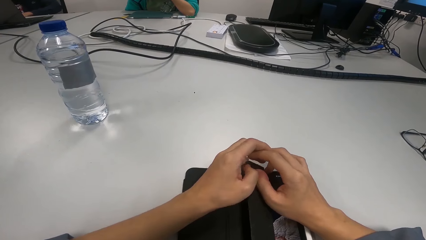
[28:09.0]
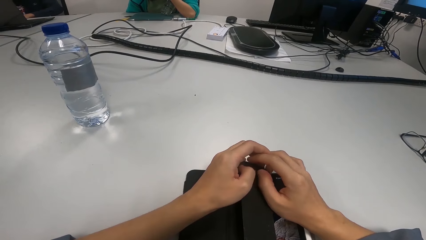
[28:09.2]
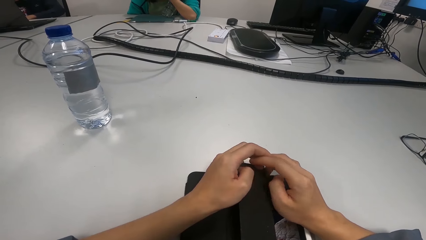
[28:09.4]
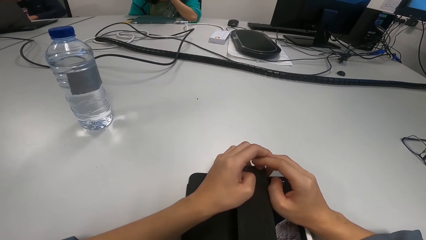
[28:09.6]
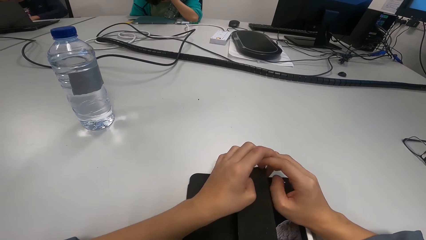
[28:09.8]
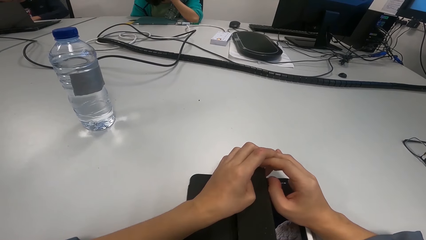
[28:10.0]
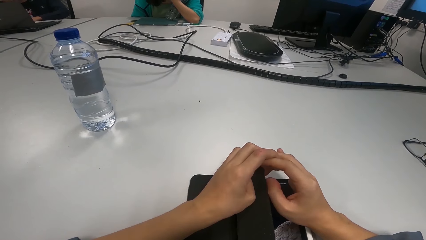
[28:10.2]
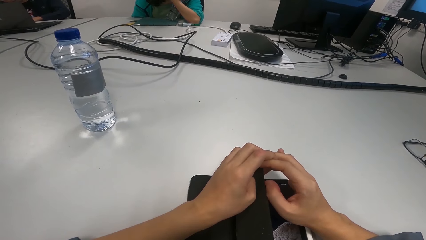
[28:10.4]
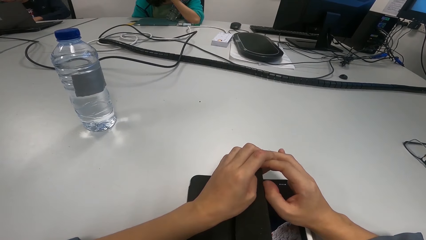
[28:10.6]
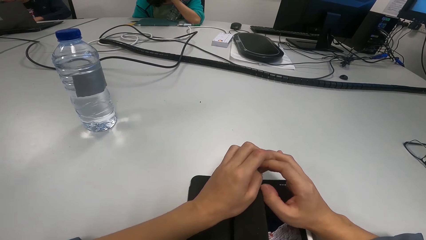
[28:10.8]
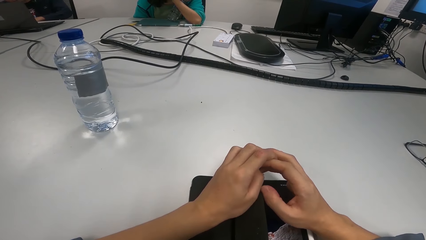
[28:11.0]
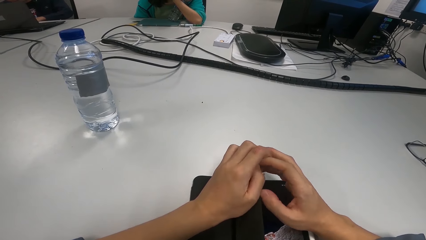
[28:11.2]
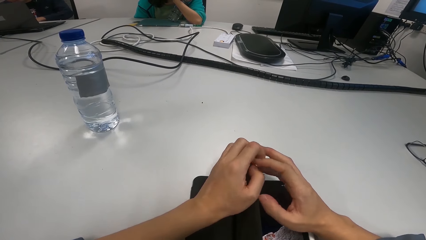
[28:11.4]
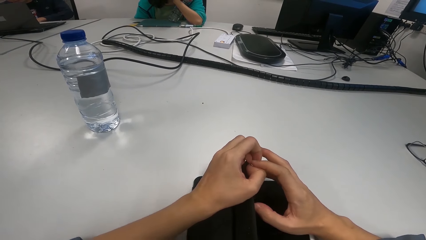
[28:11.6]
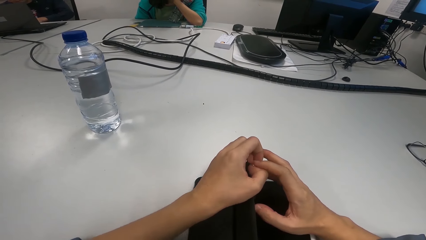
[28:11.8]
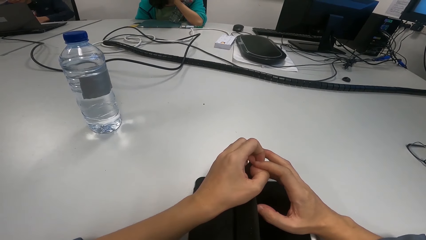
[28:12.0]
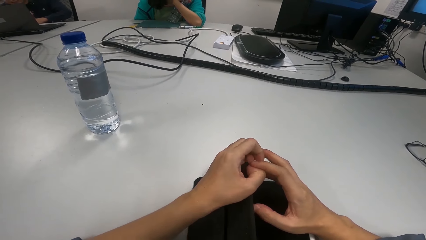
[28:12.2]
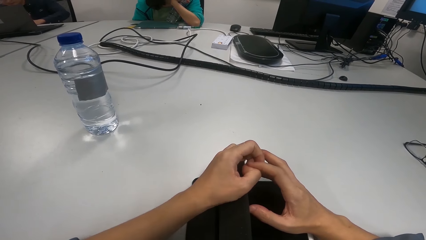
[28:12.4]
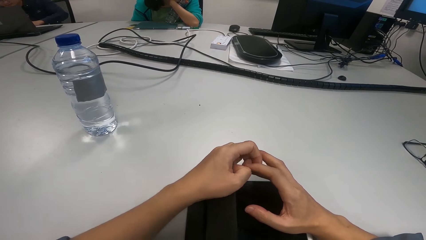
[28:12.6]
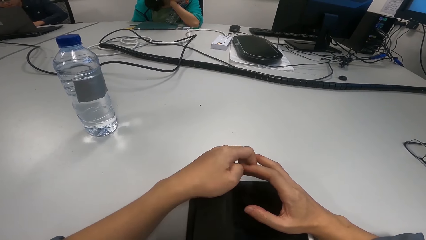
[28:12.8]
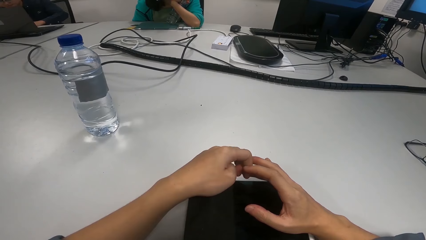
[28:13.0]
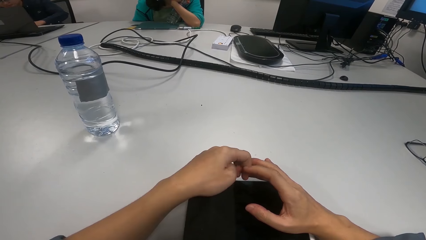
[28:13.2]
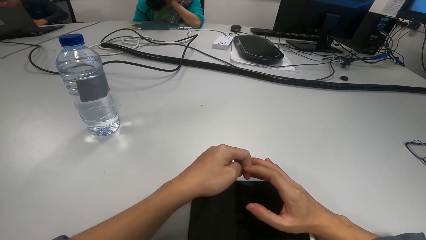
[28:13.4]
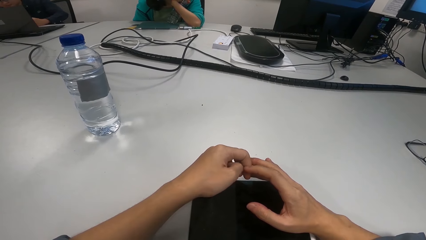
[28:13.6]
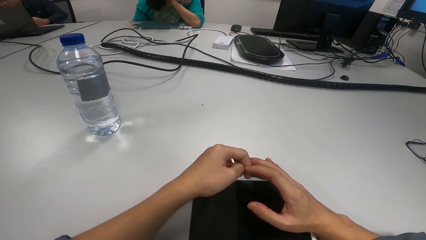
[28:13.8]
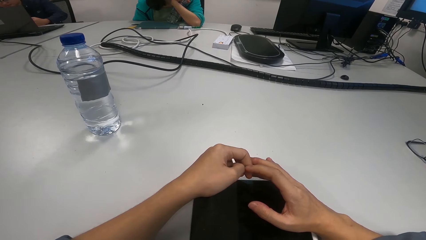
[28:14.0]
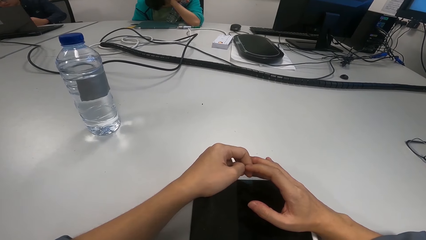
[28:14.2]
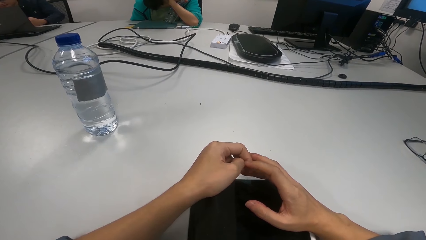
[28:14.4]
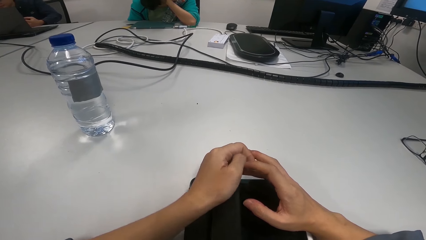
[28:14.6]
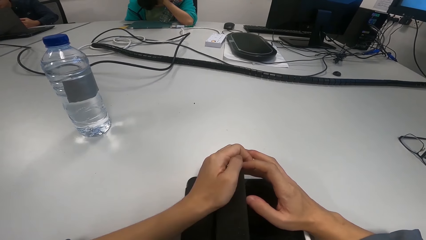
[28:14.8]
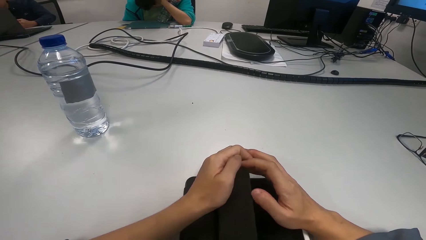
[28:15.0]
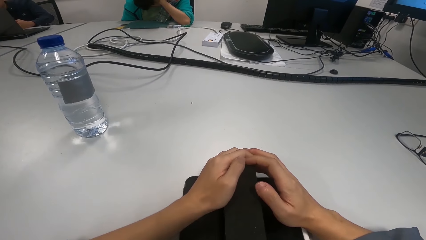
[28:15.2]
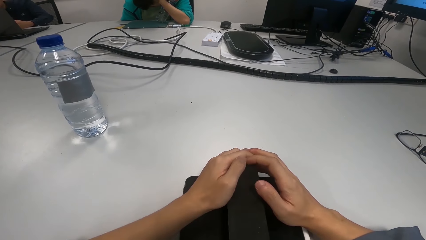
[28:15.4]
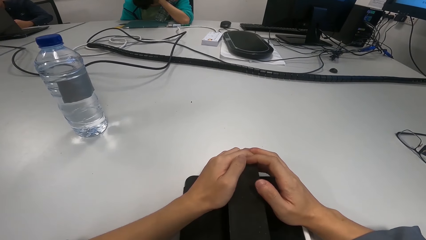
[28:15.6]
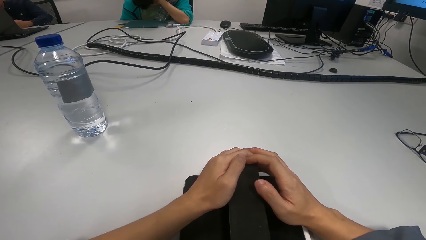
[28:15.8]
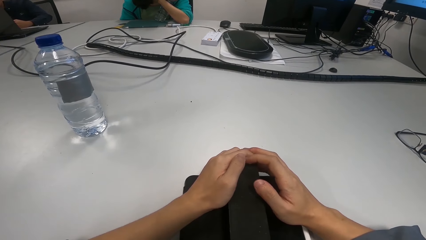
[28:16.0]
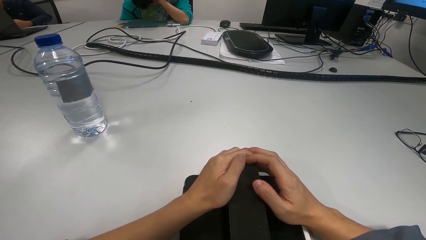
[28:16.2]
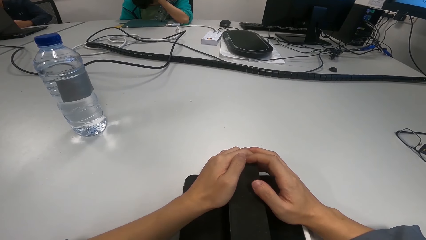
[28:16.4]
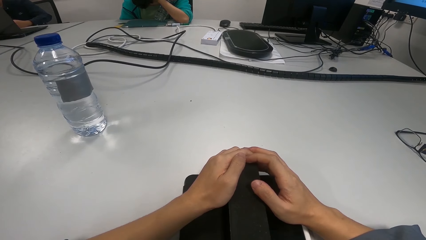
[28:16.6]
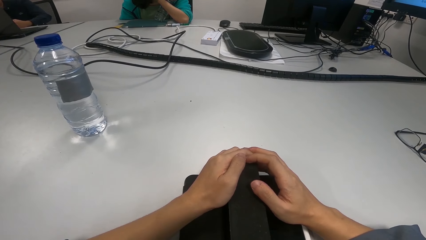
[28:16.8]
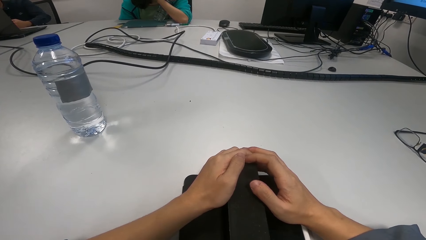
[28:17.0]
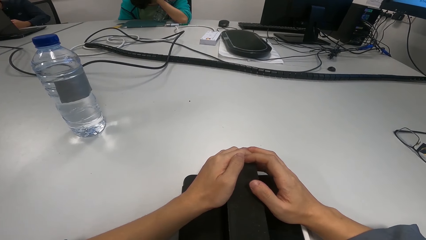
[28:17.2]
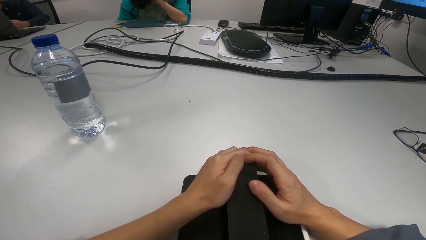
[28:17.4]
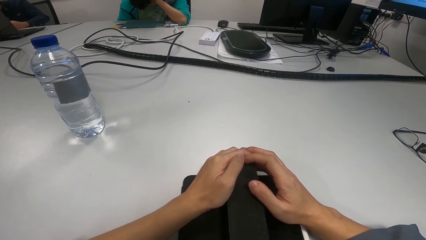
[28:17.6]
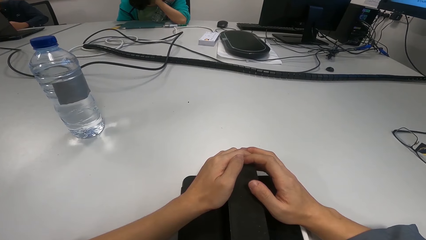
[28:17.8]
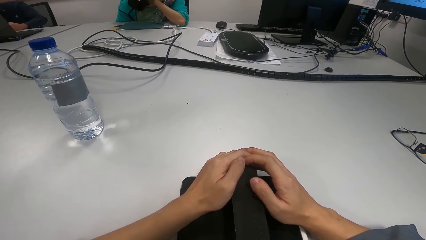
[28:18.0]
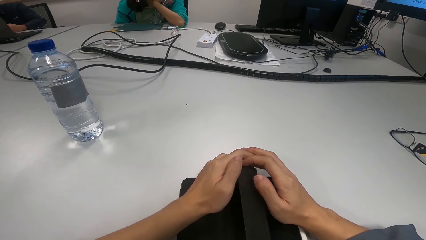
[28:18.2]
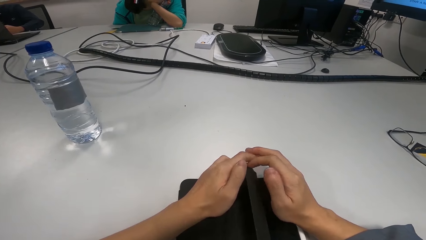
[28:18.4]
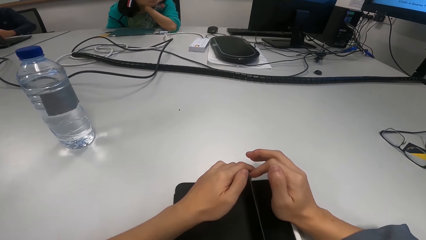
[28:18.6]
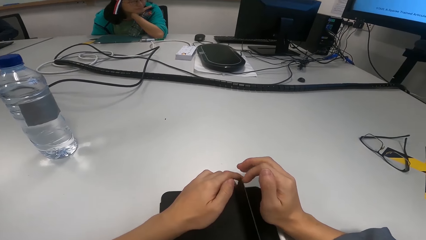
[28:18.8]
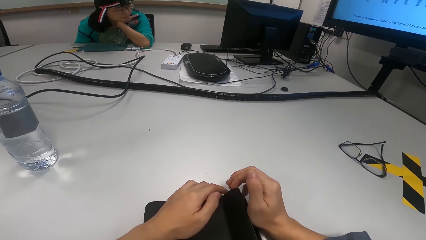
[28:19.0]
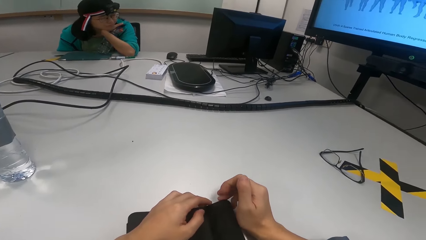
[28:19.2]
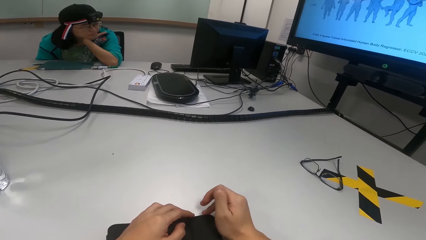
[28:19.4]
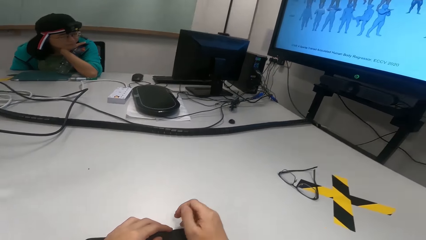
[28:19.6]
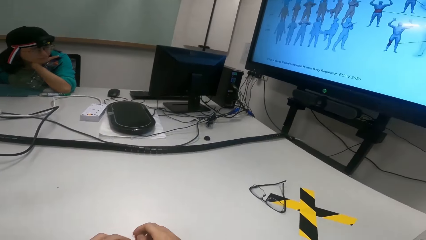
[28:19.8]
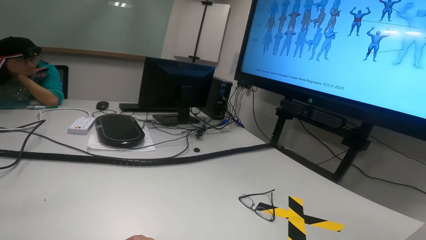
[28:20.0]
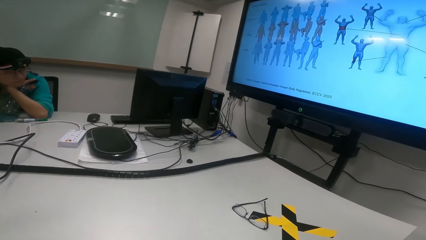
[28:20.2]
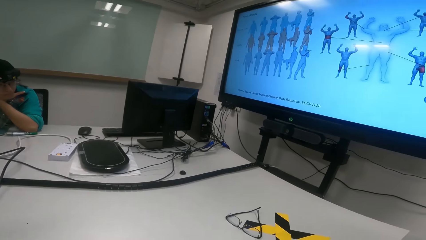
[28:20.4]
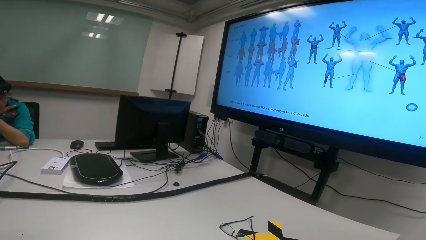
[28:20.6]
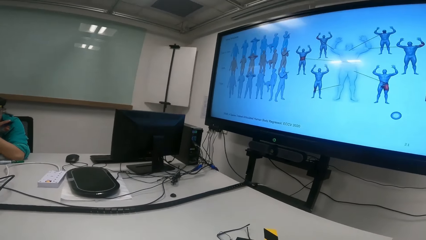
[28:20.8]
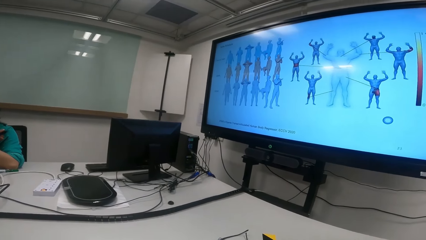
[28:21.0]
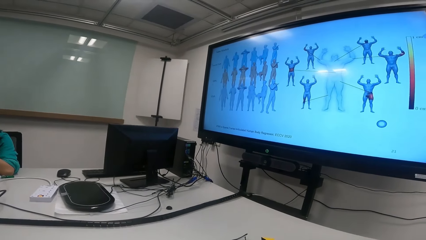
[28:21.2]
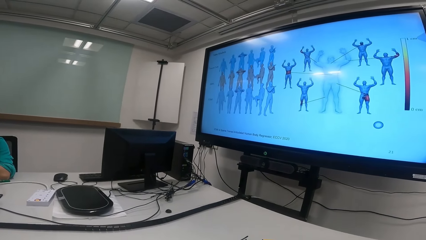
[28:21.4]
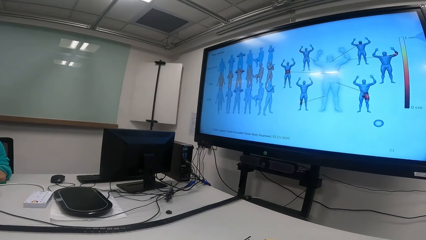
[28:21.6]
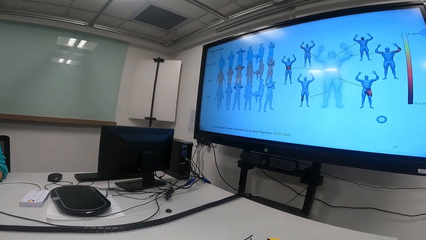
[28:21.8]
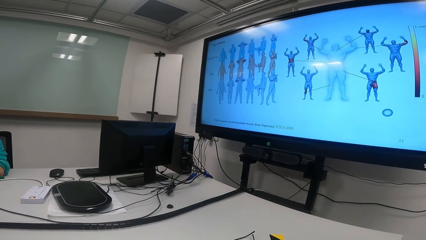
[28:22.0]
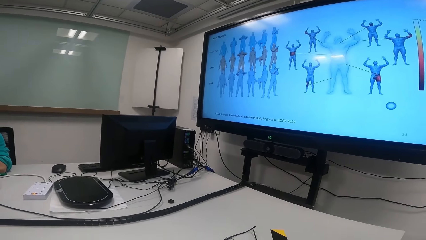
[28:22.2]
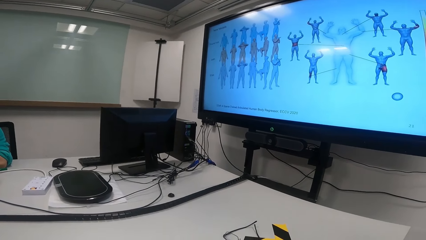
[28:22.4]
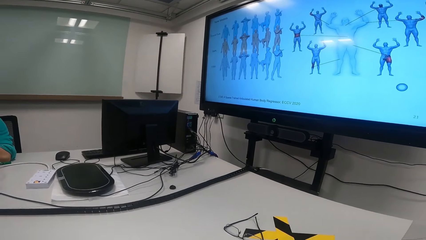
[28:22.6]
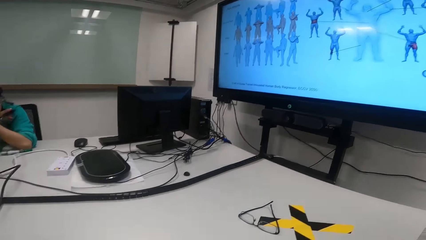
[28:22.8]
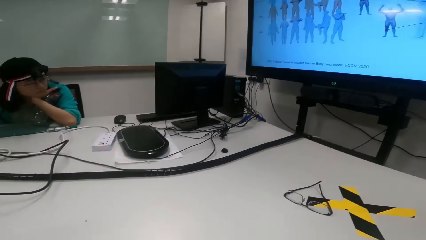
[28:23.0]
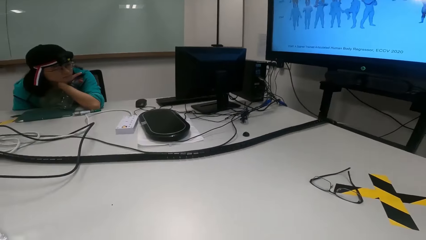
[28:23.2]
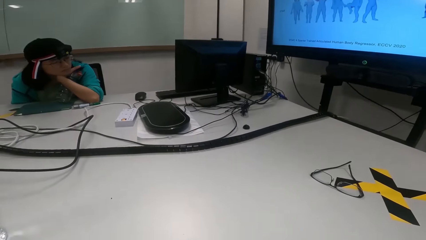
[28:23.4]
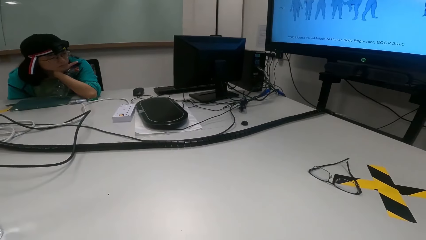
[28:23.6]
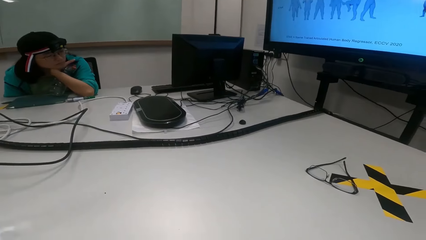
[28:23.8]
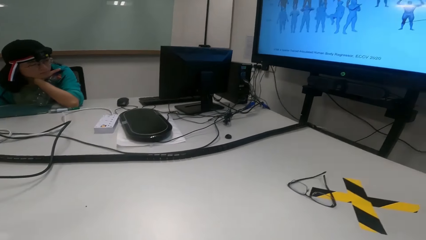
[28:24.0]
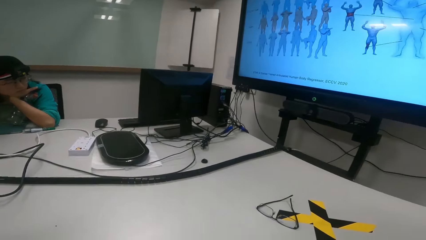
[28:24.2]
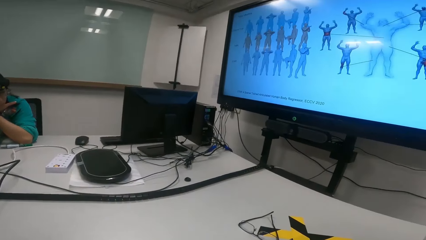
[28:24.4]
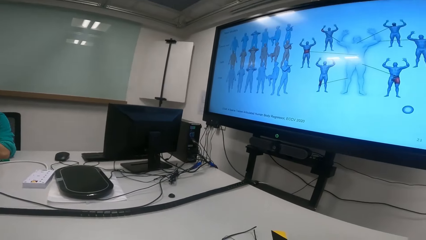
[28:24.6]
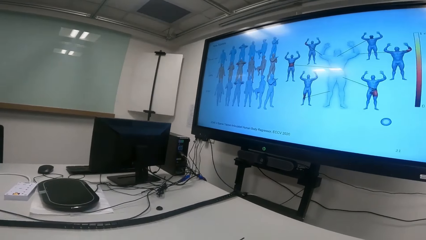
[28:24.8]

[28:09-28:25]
The camera wearer looks at the tv.
